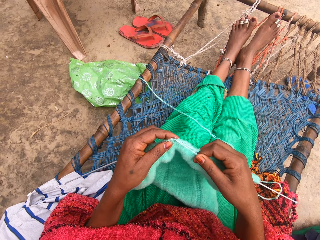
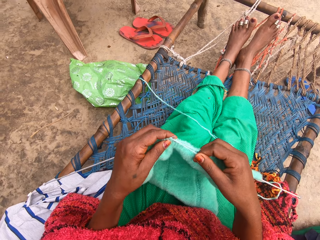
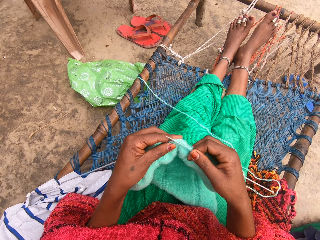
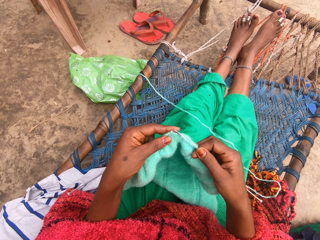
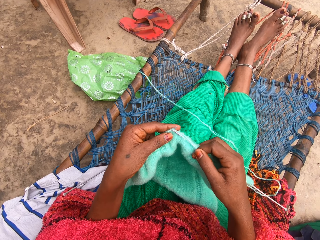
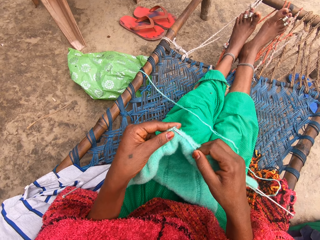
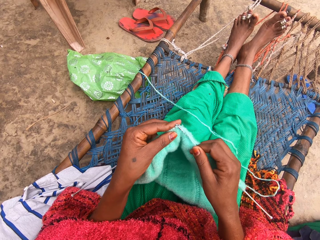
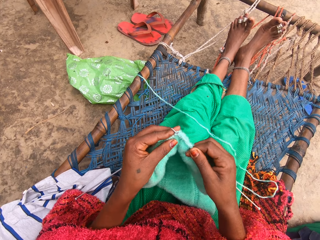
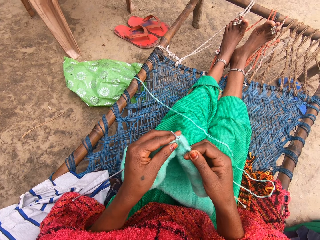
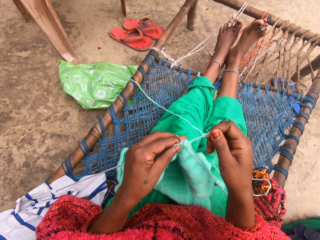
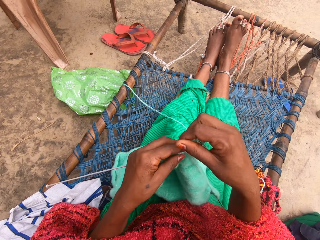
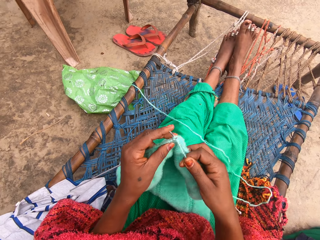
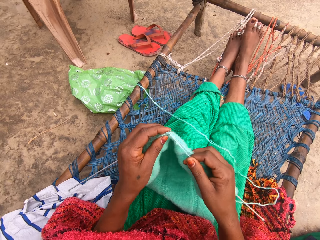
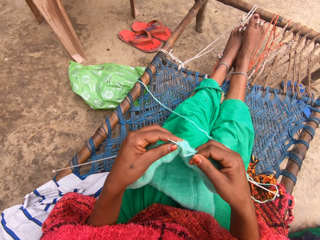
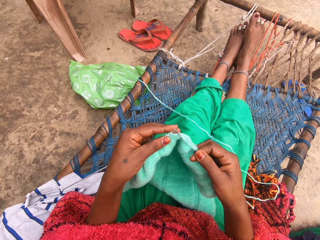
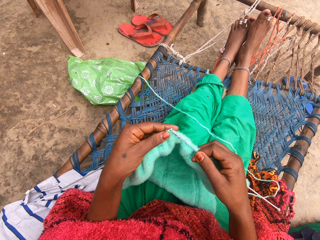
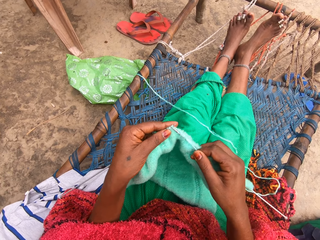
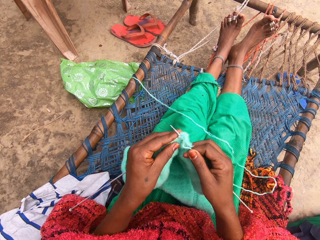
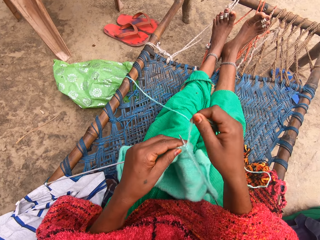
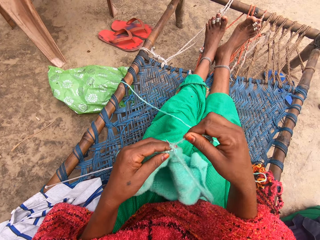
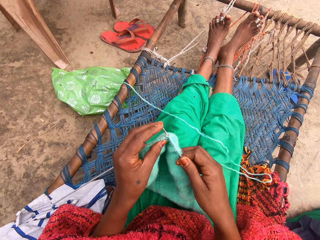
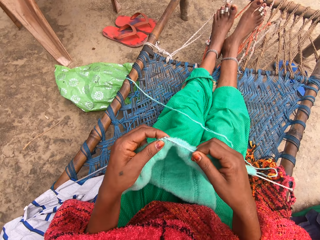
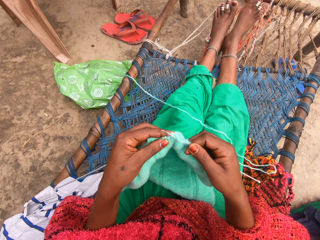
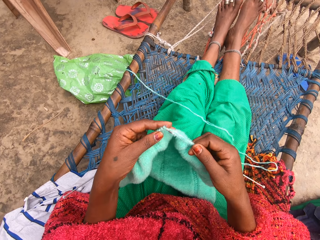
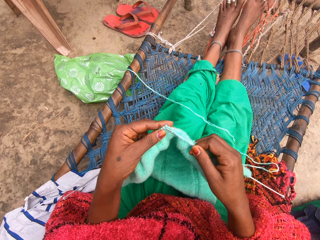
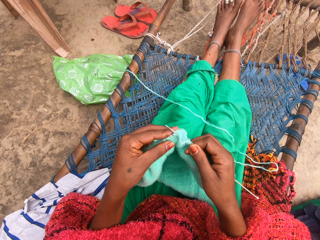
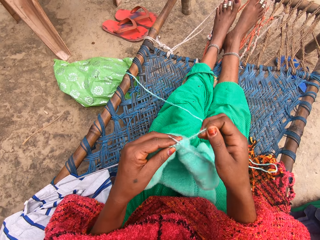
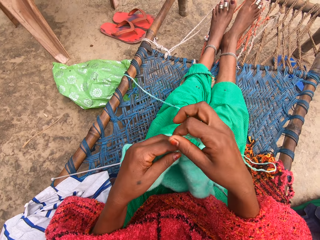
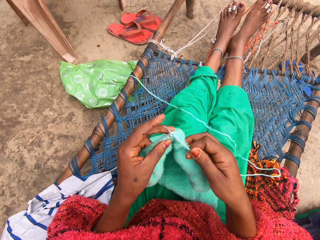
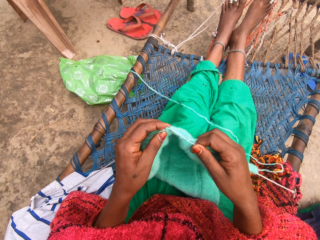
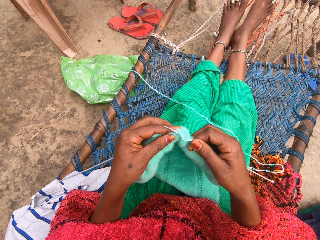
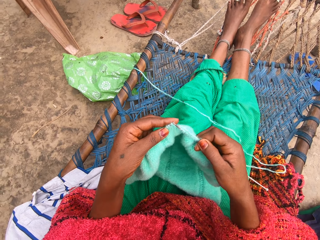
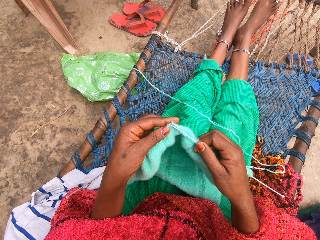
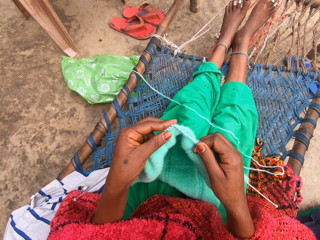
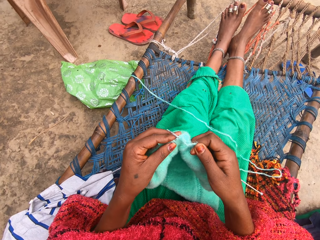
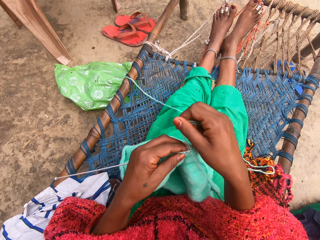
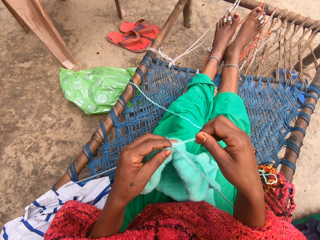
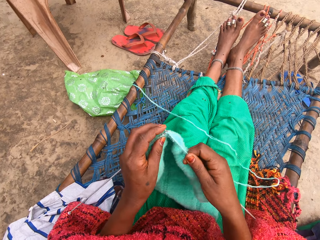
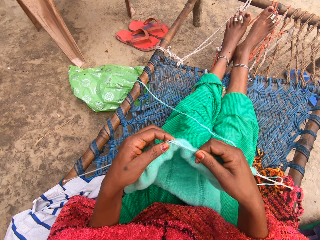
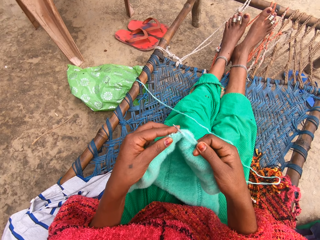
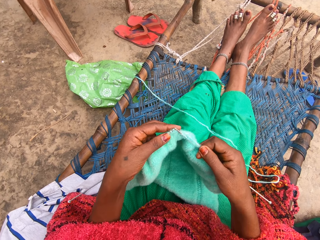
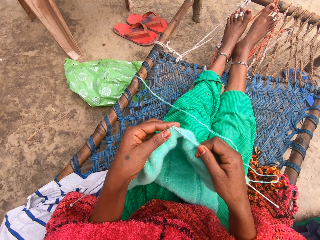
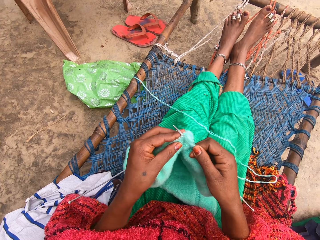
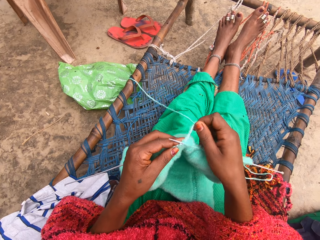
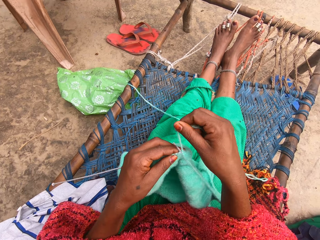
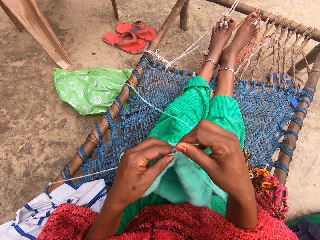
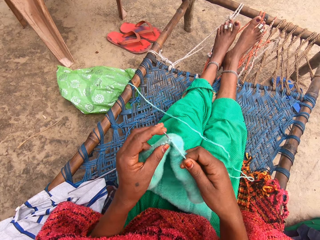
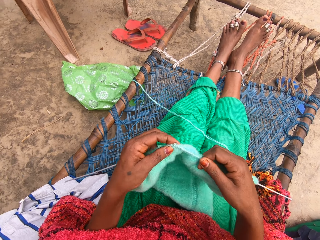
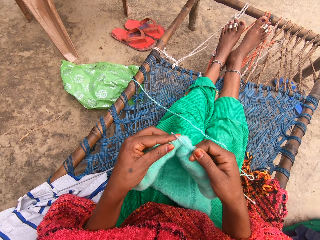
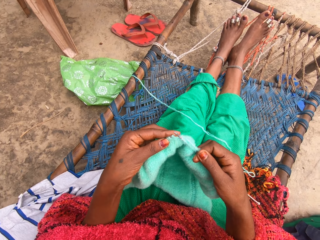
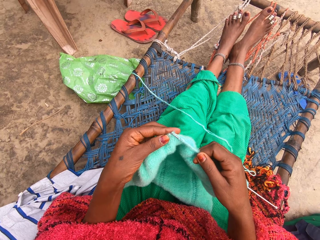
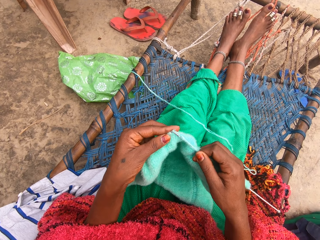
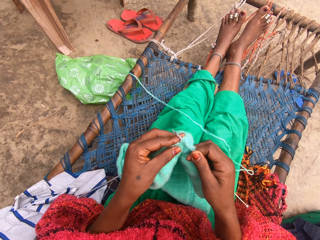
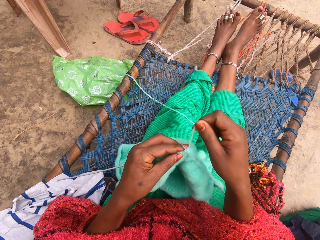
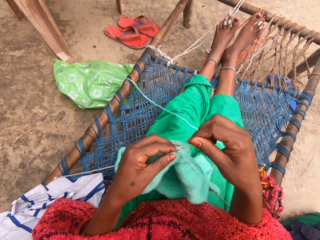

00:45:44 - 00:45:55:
The camera wearer rolls the yarn around one of the knitting needles. They knit the fabric with the knitting needles. They roll the yarn around one of the knitting needles. They knit the fabric with the knitting needles. They roll the yarn around one of the knitting needles. They knit the fabric with the knitting needles. They roll the yarn around one of the knitting needles. They knit the fabric with the knitting needles. They roll the yarn around one of the knitting needles. They knit the fabric with the knitting needles. They roll the yarn around one of the knitting needles. They knit the fabric with the knitting needles.

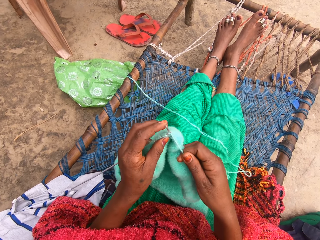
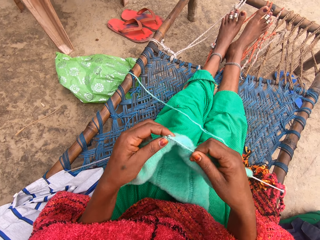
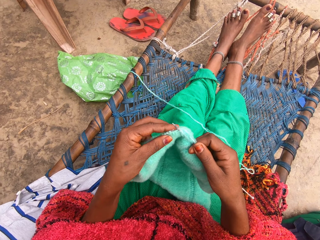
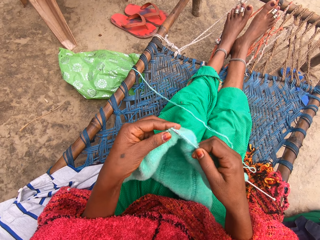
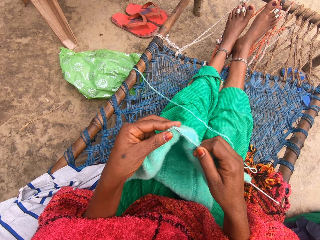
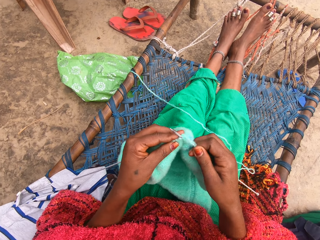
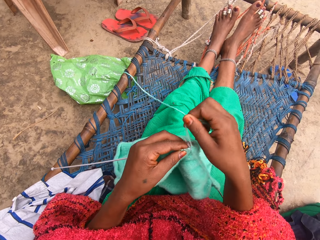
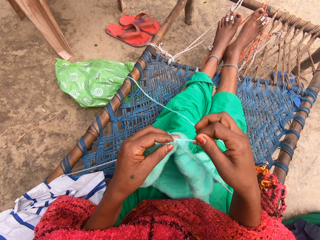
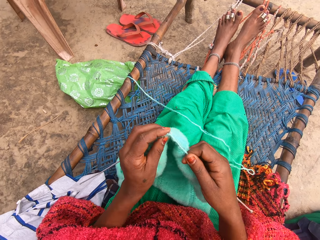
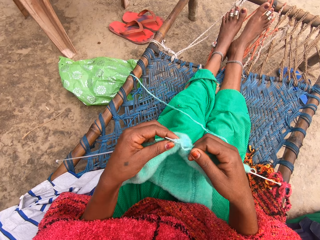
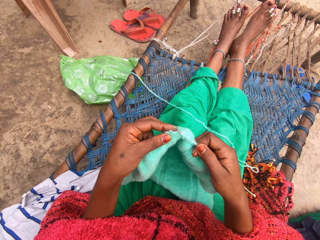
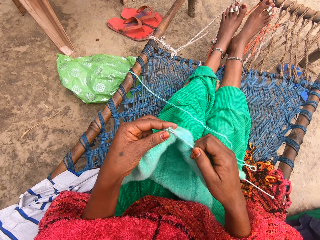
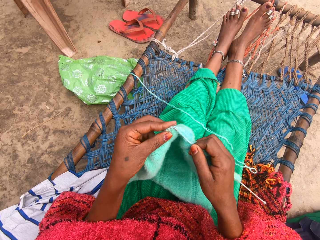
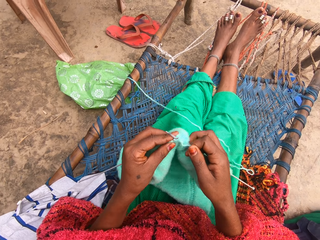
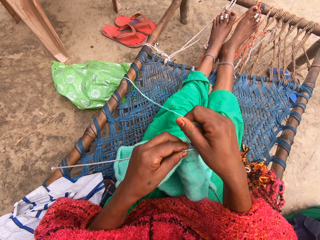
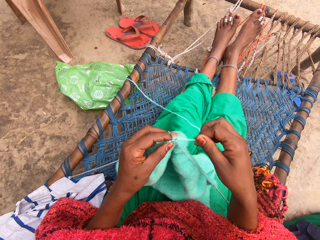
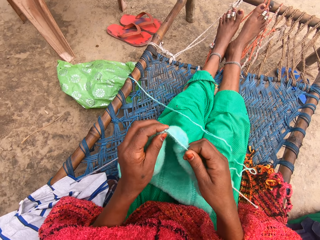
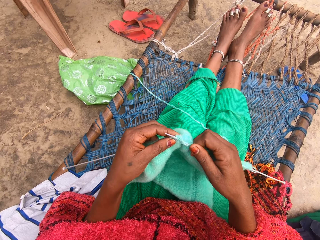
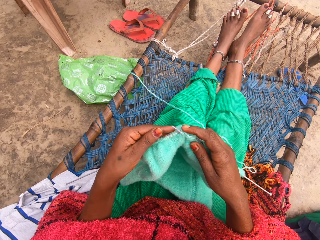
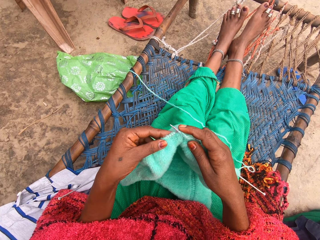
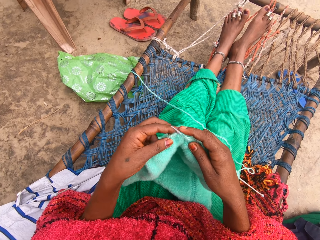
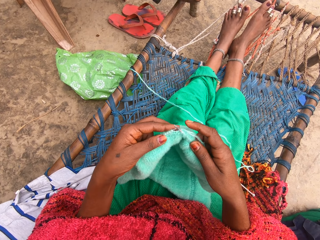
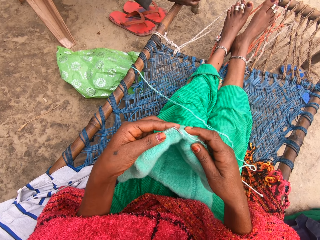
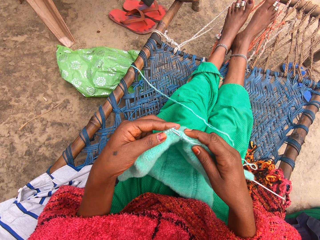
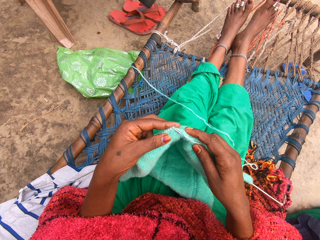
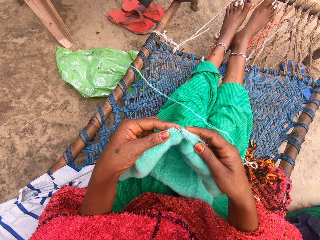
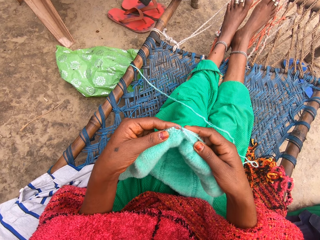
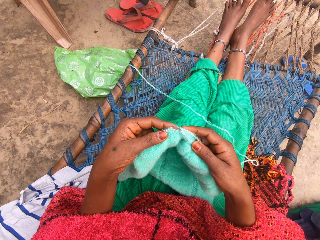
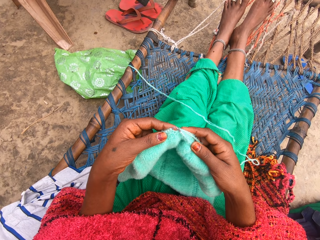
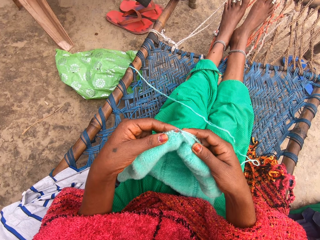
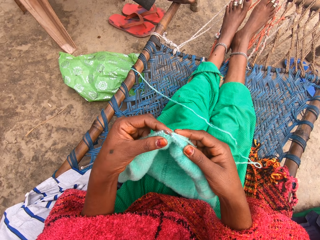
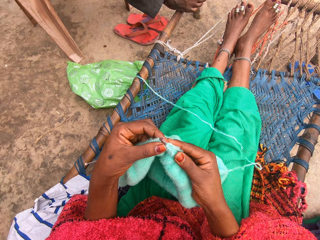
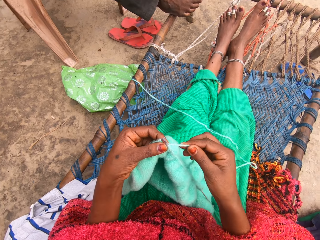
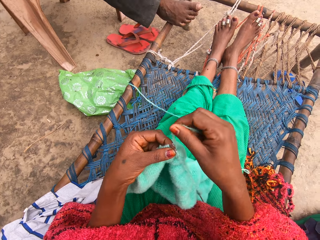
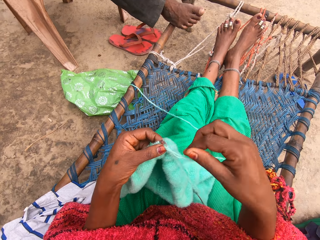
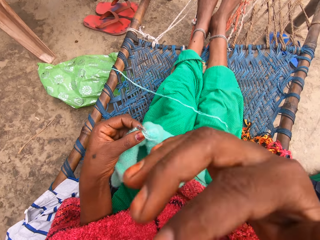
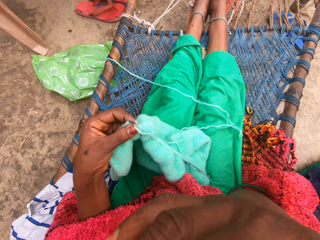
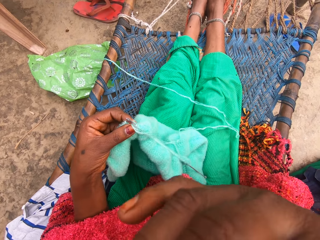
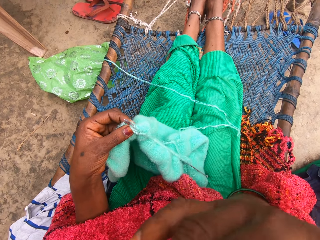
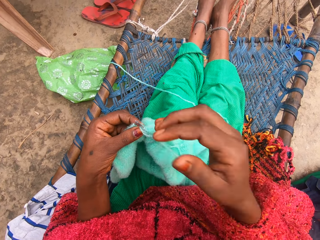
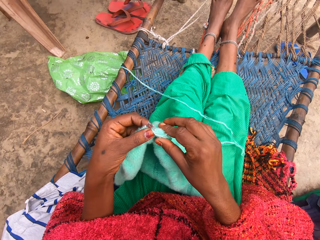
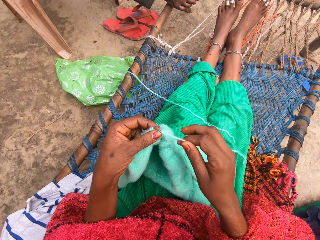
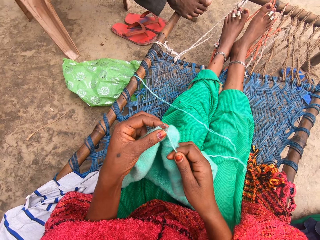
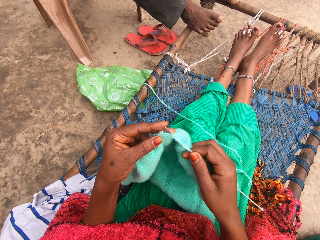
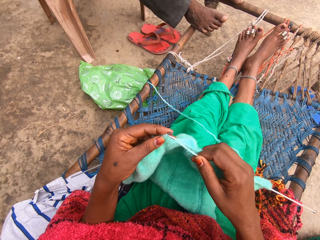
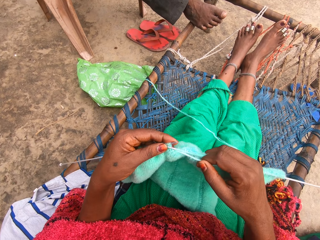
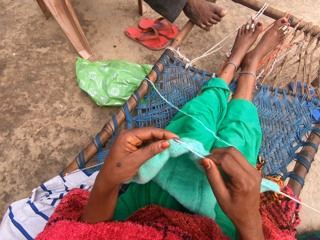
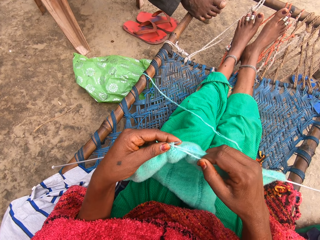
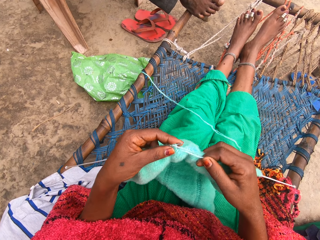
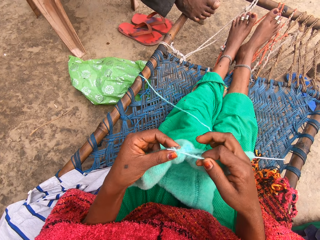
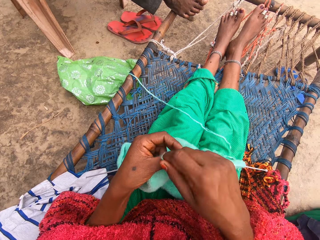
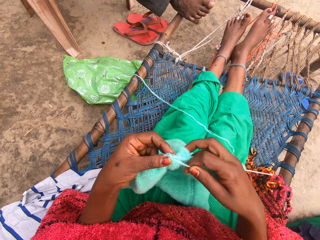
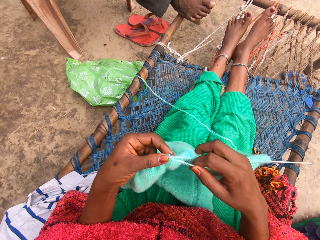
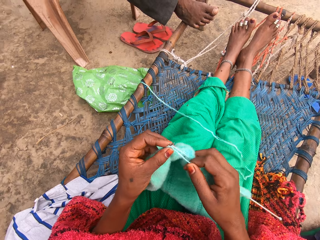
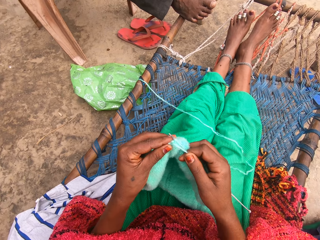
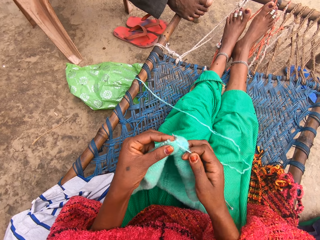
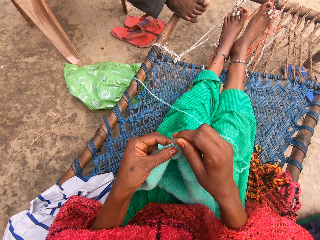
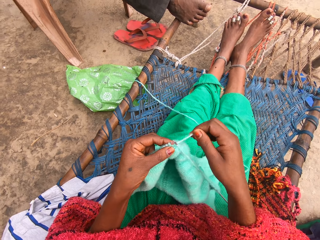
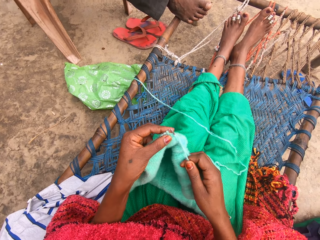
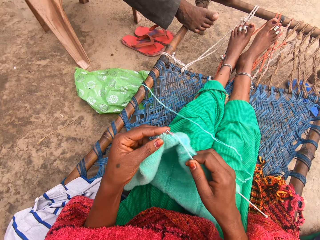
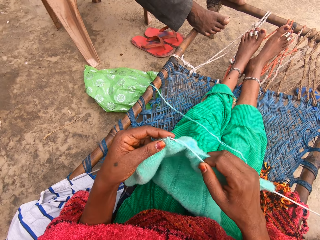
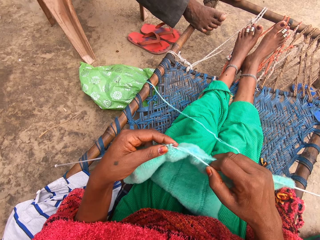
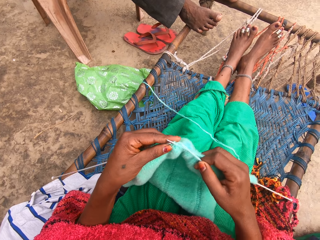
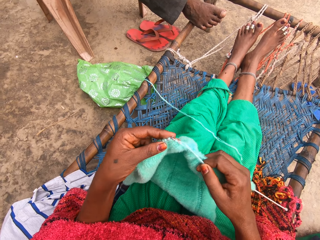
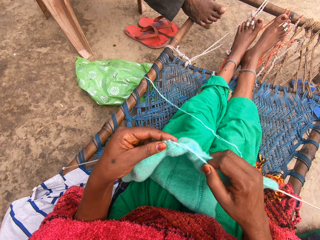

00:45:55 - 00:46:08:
The camera wearer rolls the yarn around one of the knitting needles. She knits the fabric with the knitting needles. She rolls the yarn around one of the knitting needles. She knits the fabric with the knitting needles. She rolls the yarn around one of the knitting needles. She knits the fabric with the knitting needles. She lifts up the fabric. She rolls the yarn around one of the knitting needles. She touches her face. She holds the yarn. She knits the fabric with the straight knitting needles. She rolls the yarn around one of the knitting needles. She knits the fabric with the knitting needles. She rolls the yarn around one of the knitting needles. She knits the fabric with the knitting needles.
